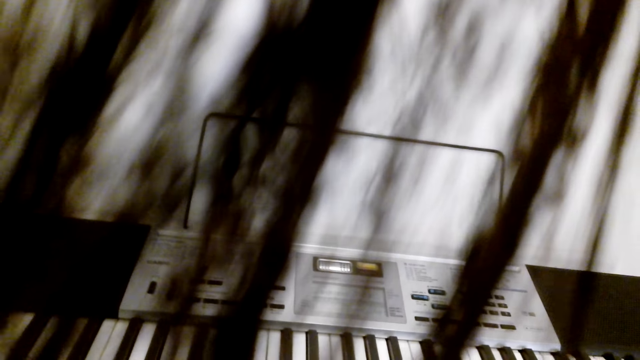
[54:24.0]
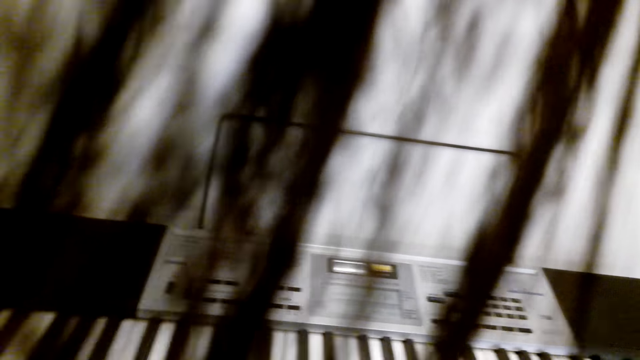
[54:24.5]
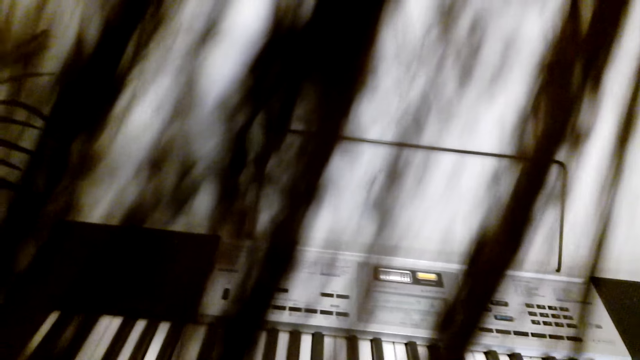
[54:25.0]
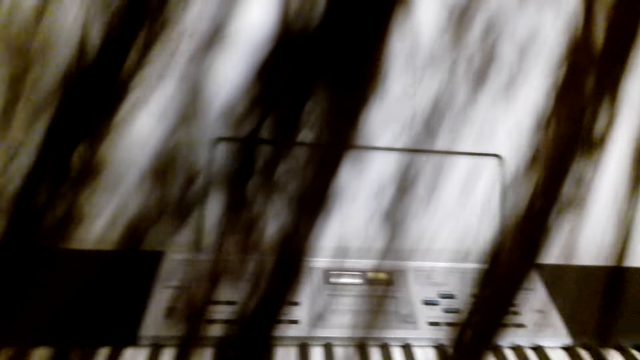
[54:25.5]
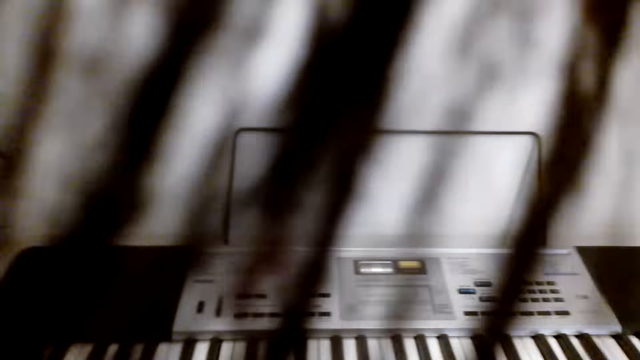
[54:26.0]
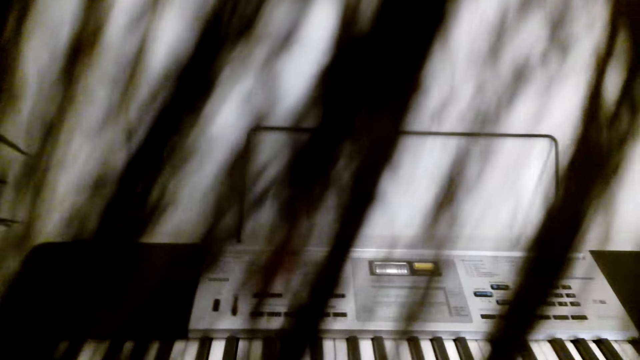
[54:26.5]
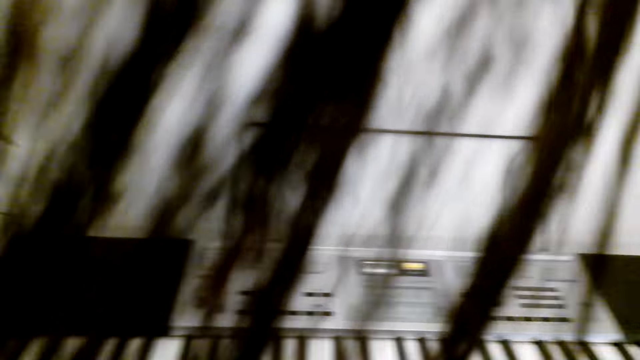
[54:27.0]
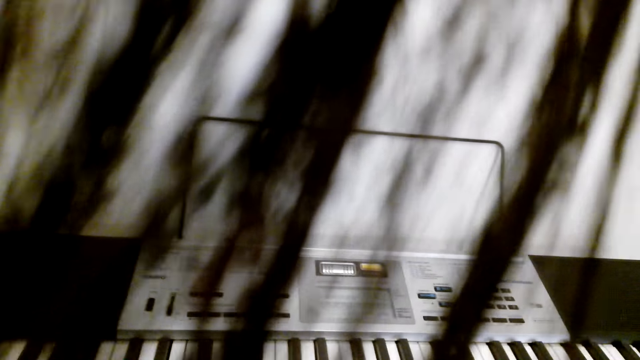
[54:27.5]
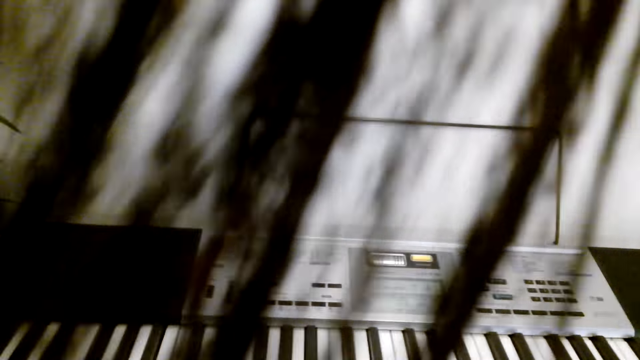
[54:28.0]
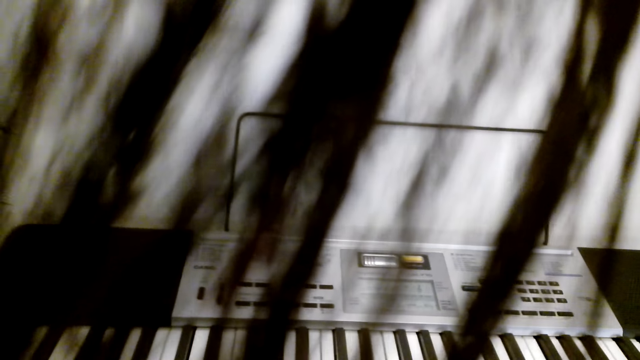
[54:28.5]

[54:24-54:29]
The camera wearer plays the piano.

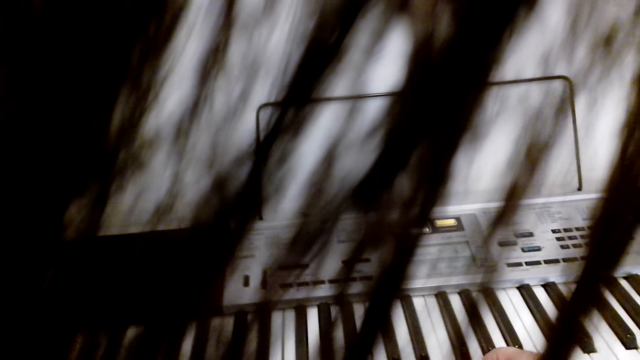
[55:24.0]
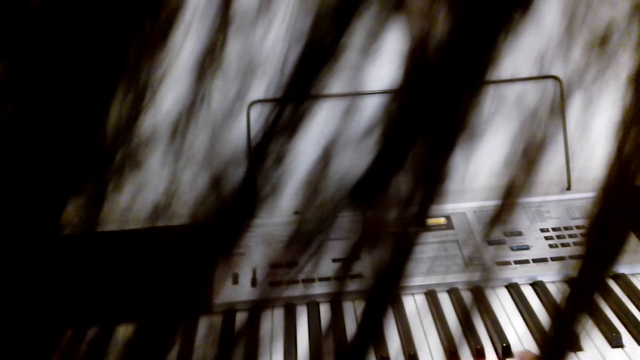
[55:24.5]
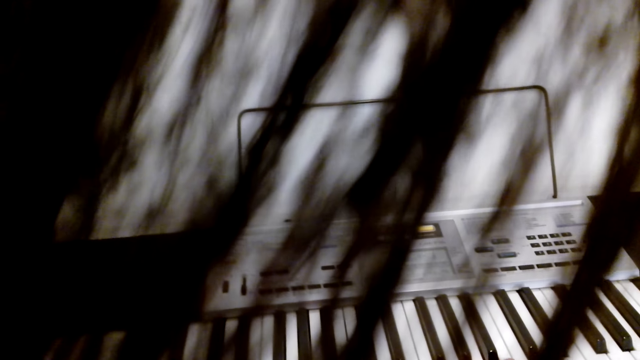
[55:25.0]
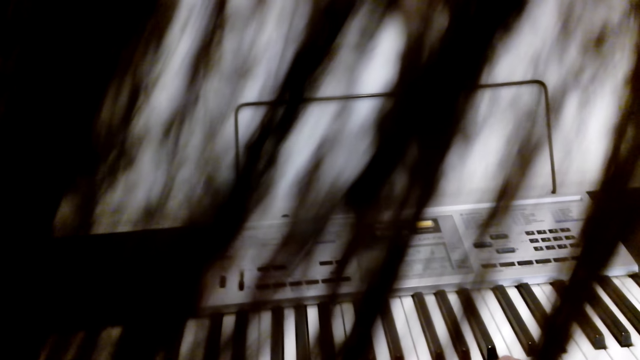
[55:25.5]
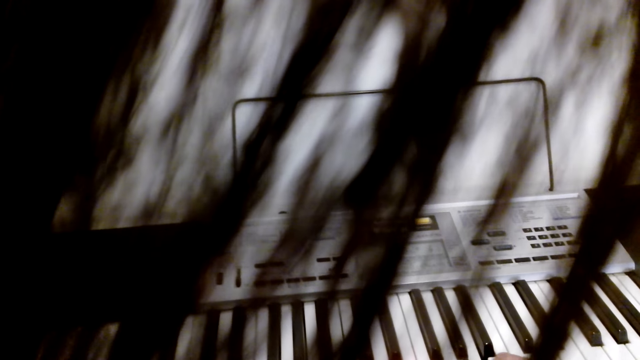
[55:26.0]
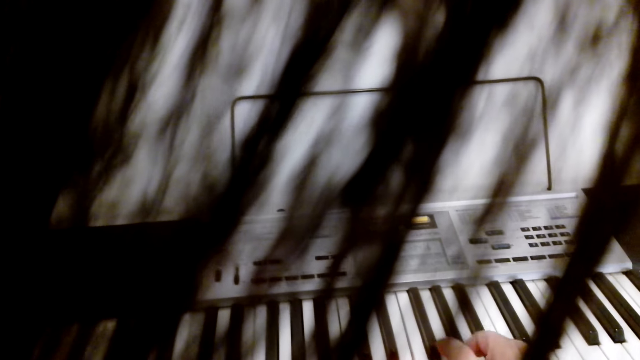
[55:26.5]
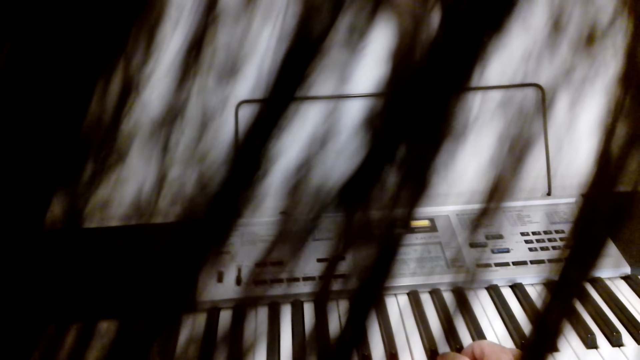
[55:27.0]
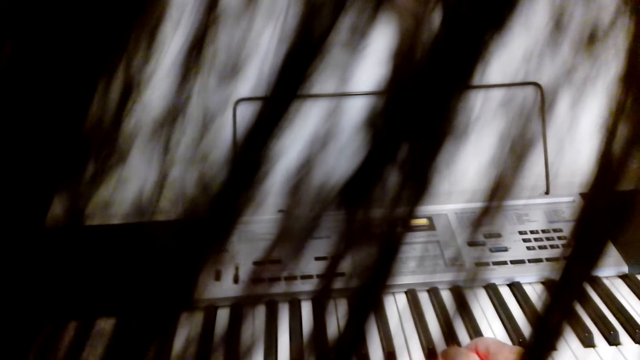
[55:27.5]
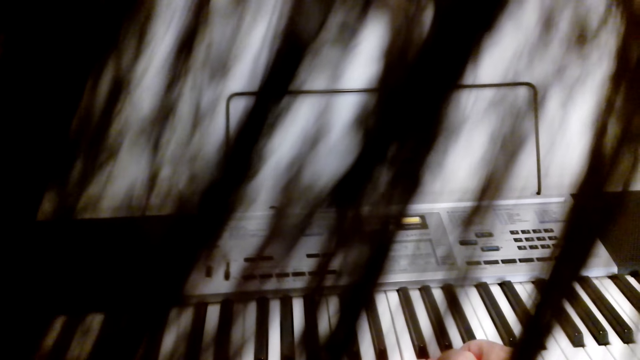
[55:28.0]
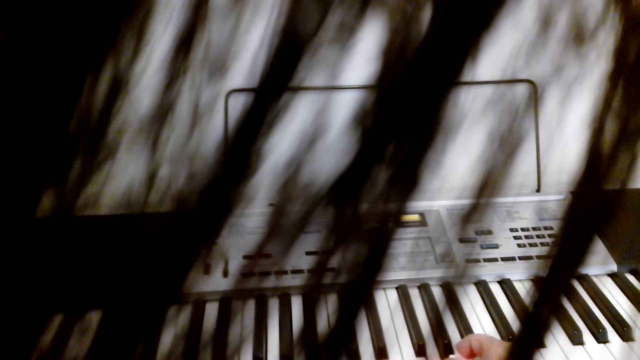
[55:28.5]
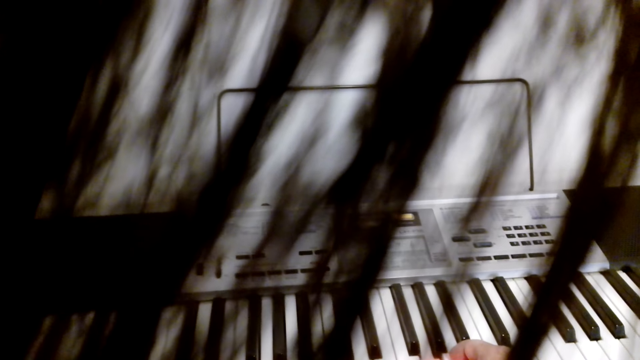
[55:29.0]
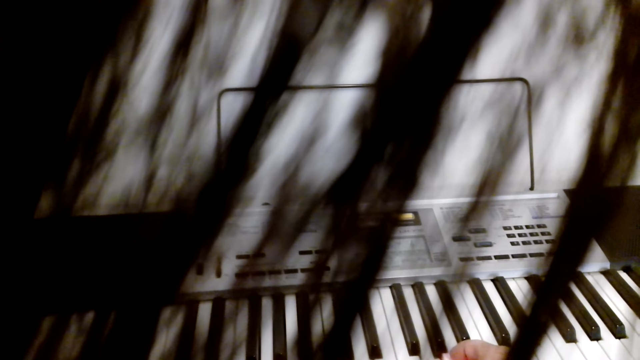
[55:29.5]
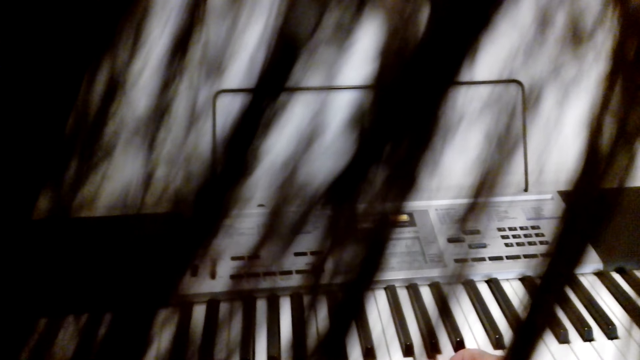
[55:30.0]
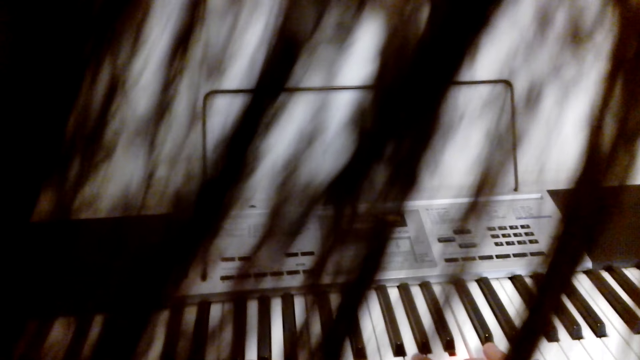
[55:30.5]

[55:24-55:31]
The camera wearer plays the keyboard.

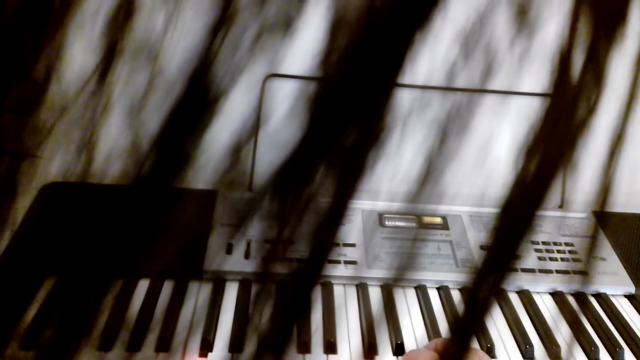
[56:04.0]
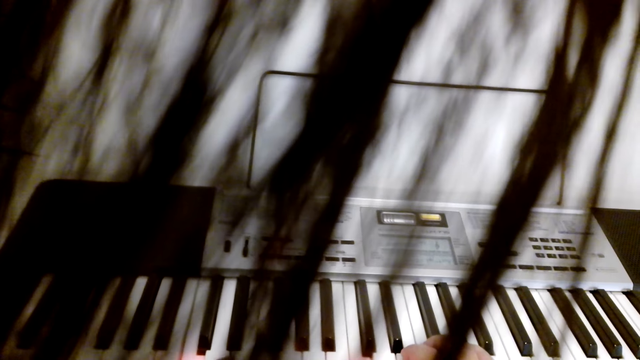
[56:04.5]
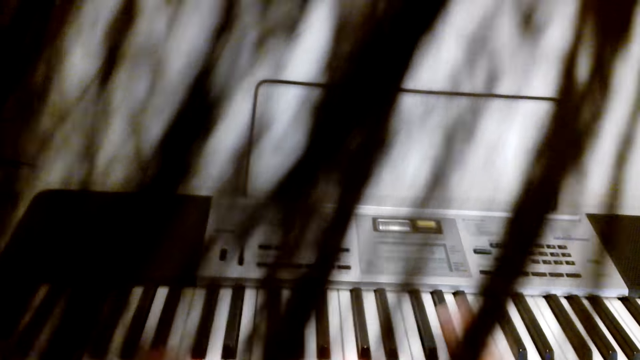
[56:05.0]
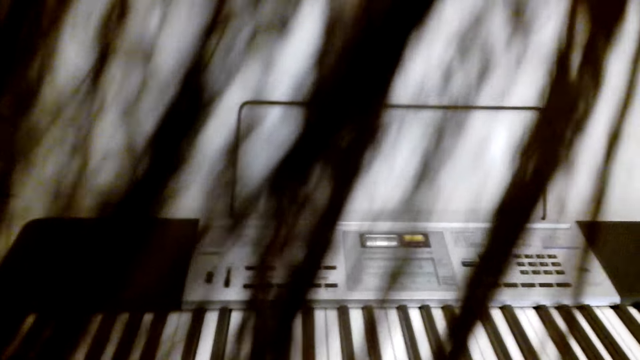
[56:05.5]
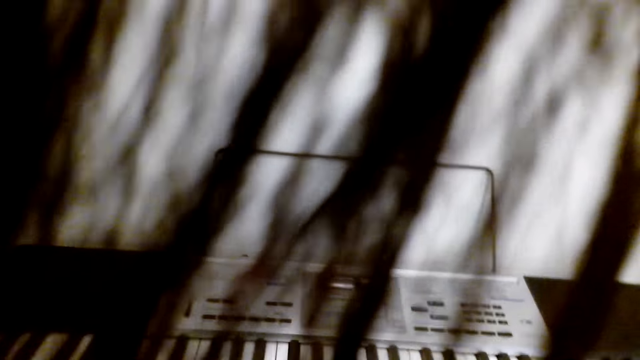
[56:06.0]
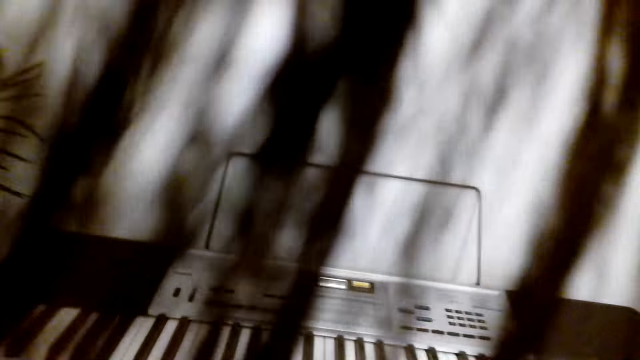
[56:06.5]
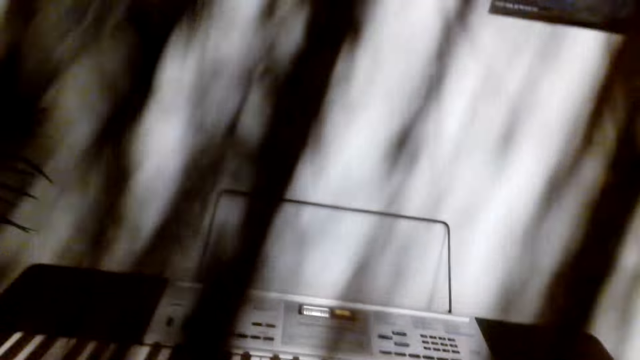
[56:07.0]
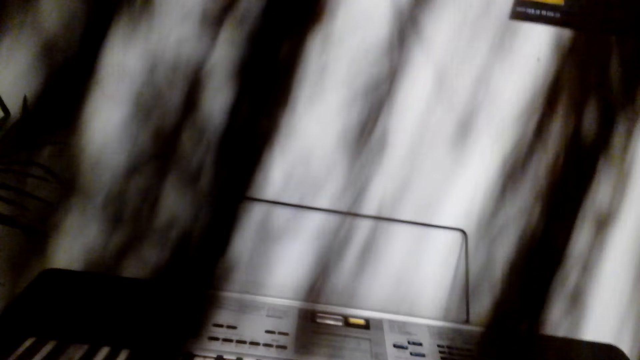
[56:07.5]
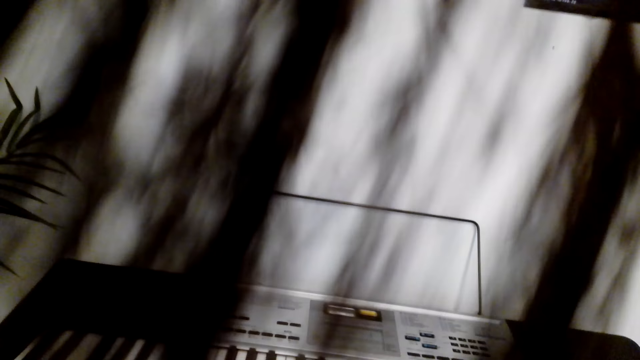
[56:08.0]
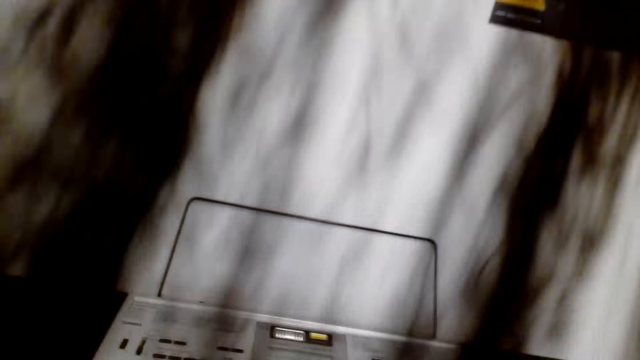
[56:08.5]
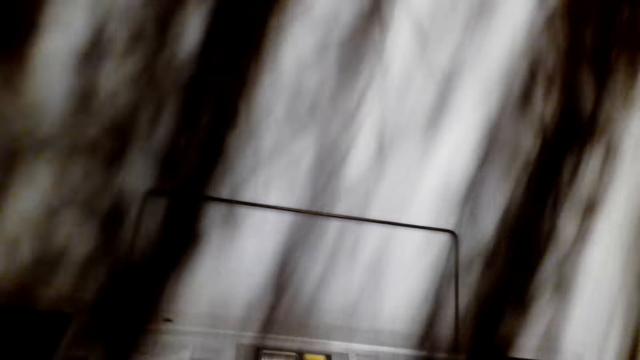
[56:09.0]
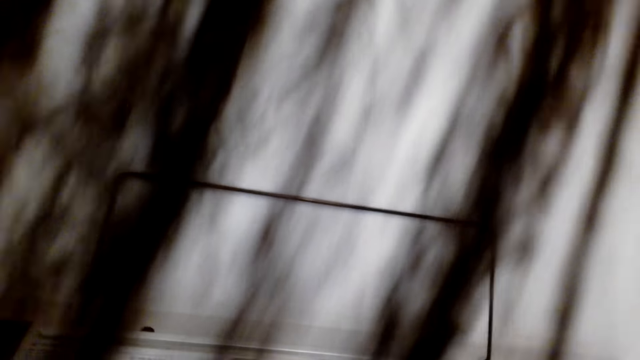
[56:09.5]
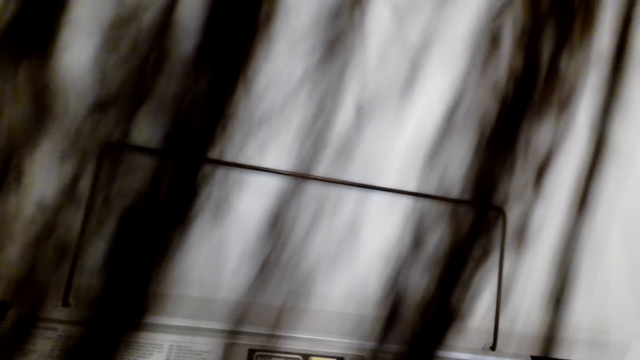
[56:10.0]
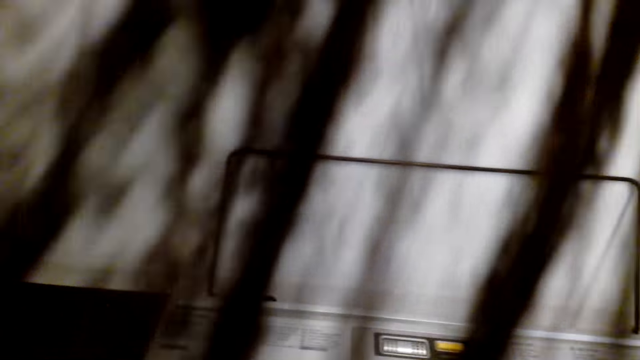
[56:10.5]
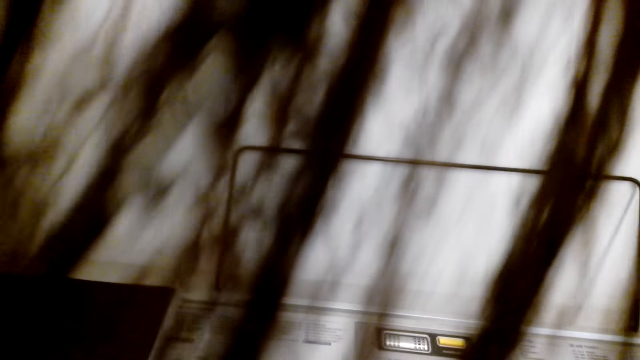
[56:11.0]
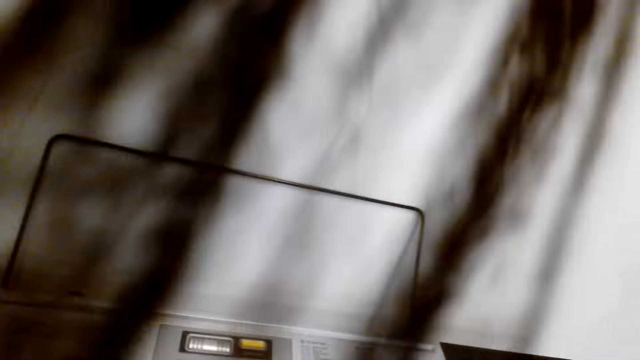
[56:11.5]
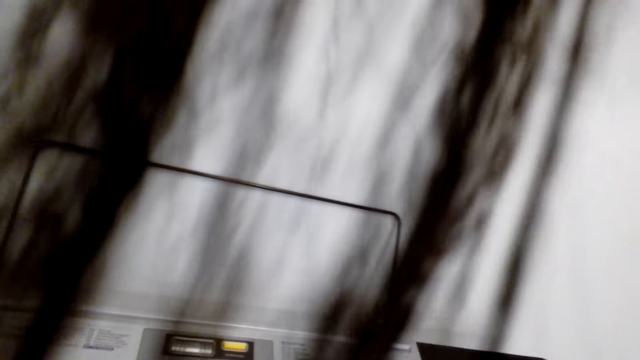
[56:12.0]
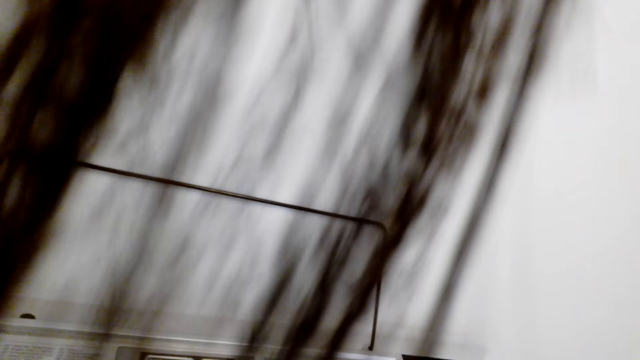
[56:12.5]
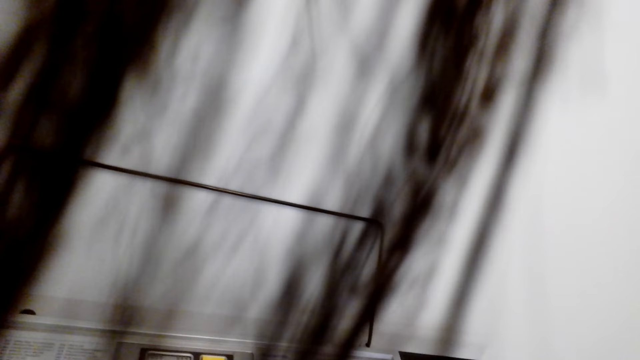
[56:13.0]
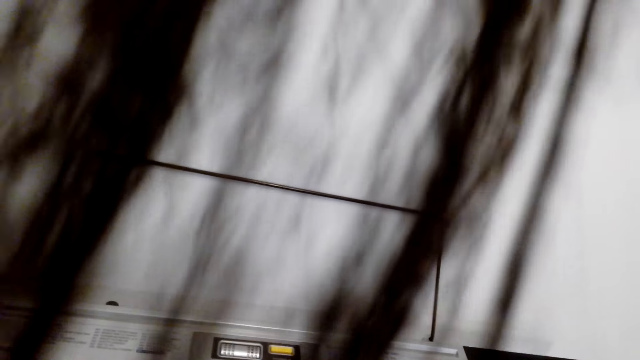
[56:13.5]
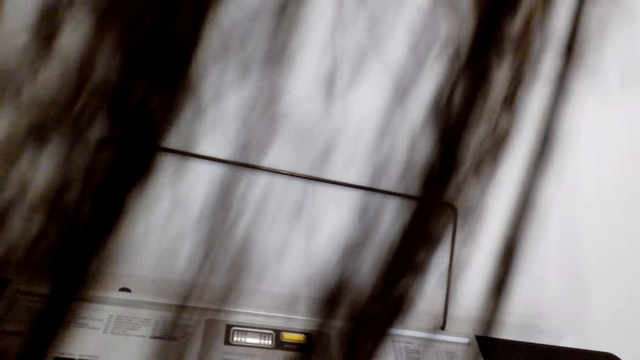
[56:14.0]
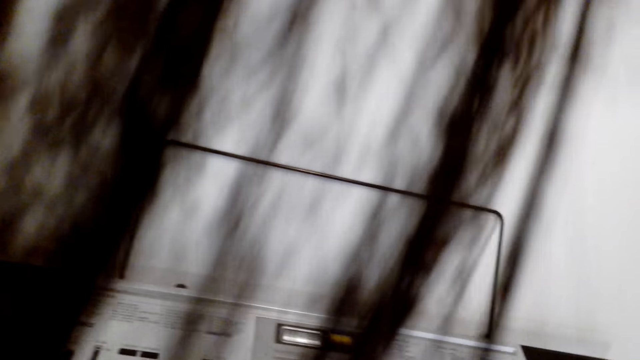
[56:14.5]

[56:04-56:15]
The camera wearer moves his body.
